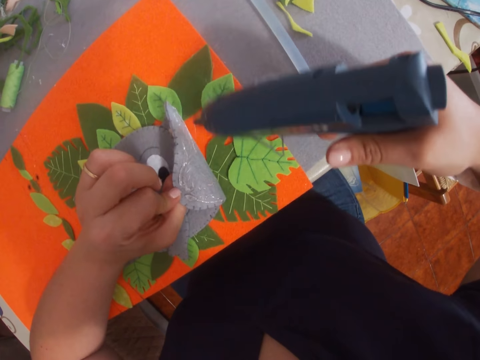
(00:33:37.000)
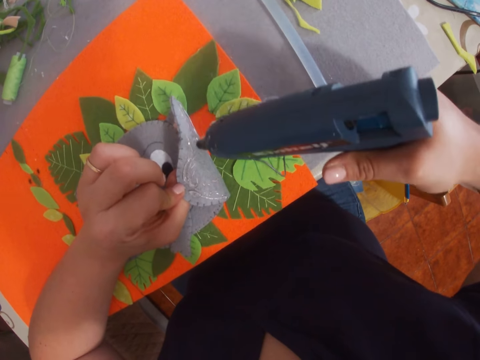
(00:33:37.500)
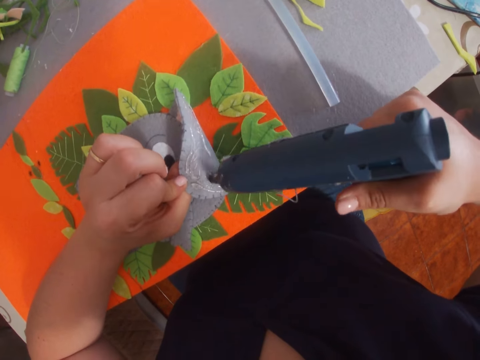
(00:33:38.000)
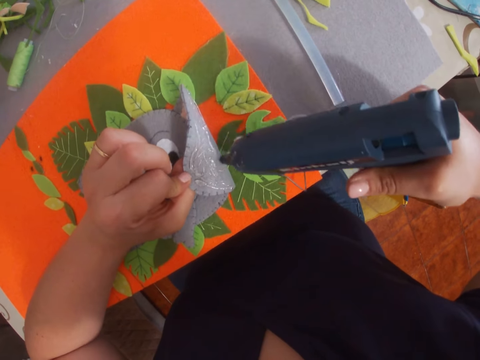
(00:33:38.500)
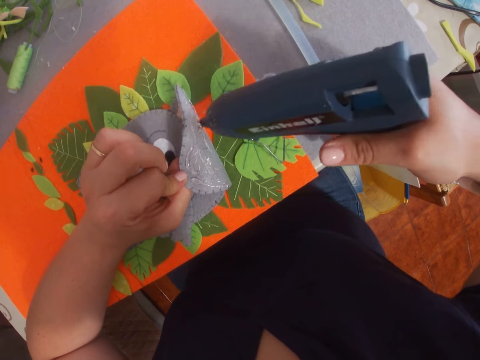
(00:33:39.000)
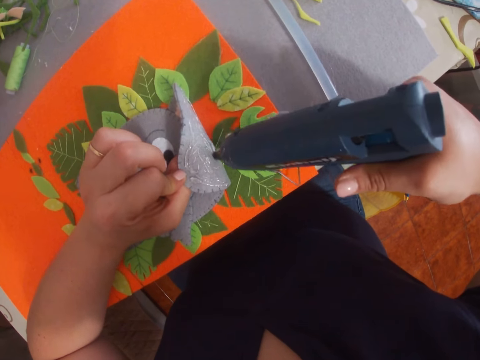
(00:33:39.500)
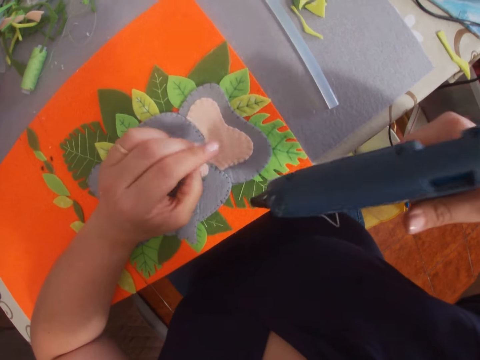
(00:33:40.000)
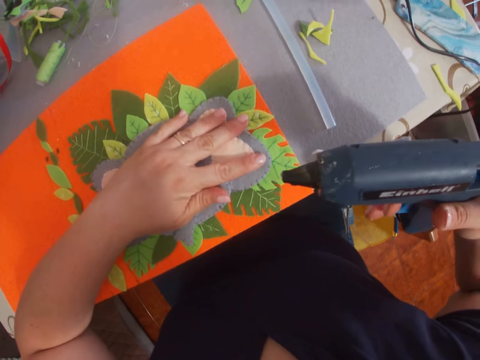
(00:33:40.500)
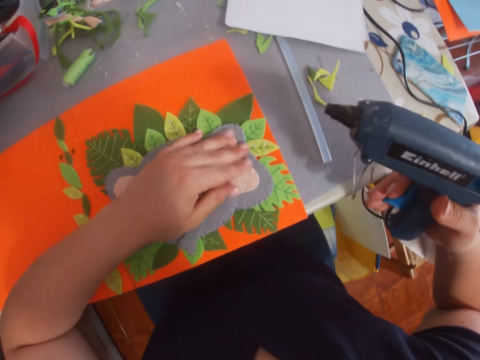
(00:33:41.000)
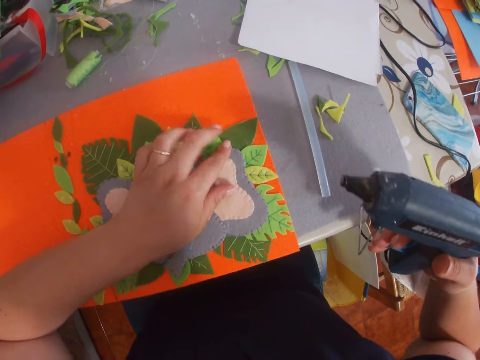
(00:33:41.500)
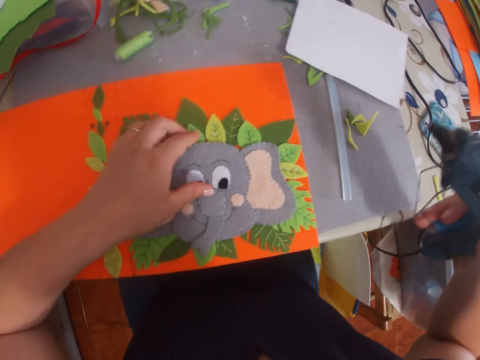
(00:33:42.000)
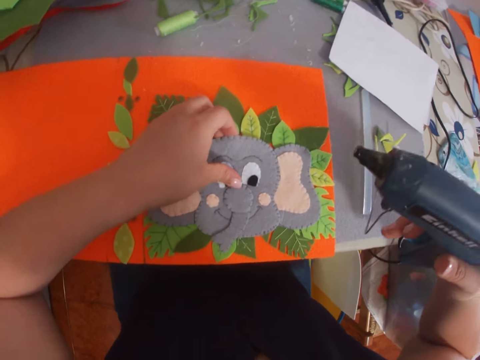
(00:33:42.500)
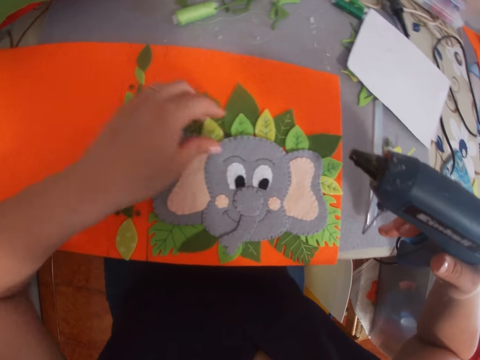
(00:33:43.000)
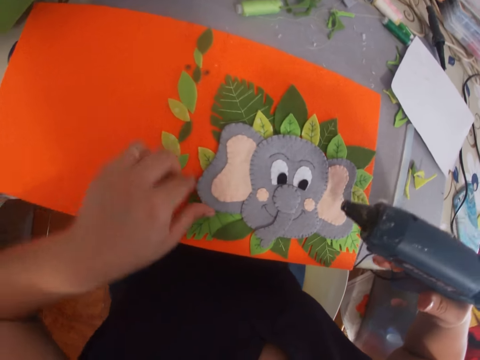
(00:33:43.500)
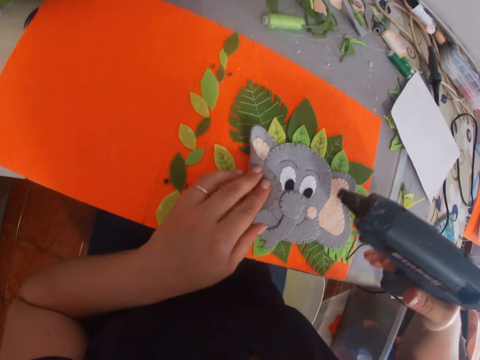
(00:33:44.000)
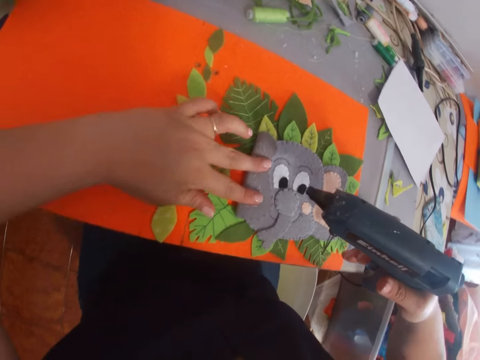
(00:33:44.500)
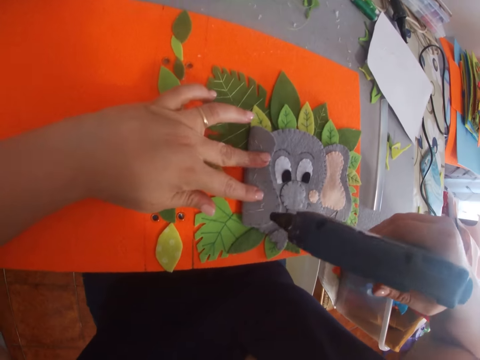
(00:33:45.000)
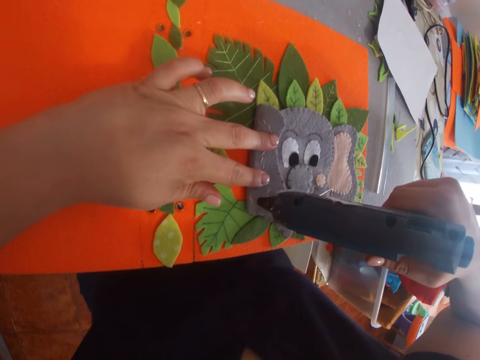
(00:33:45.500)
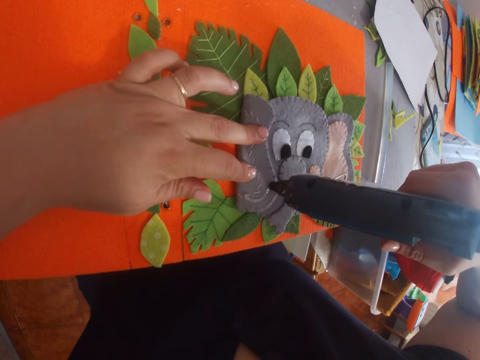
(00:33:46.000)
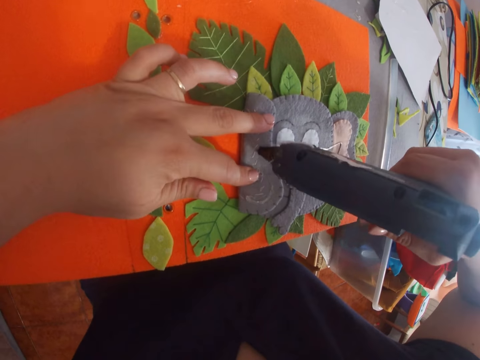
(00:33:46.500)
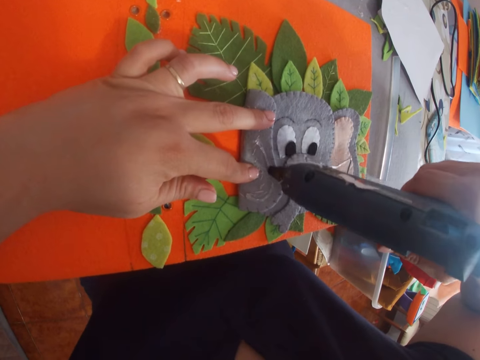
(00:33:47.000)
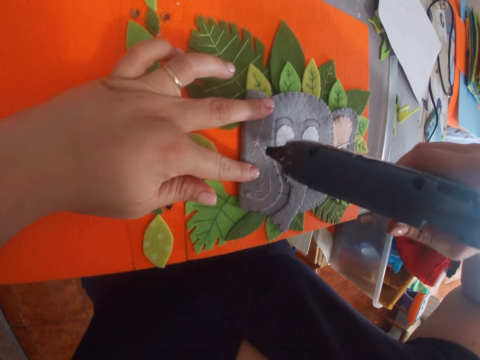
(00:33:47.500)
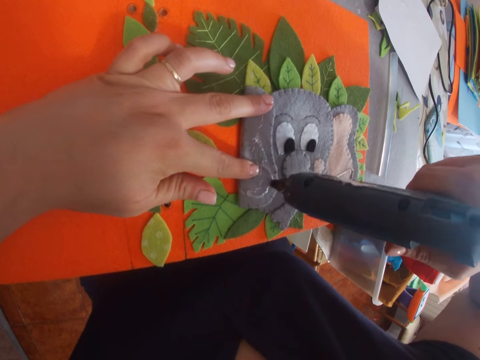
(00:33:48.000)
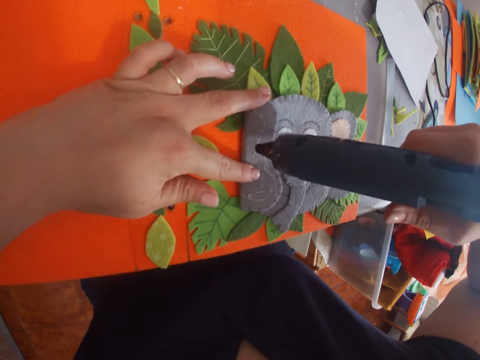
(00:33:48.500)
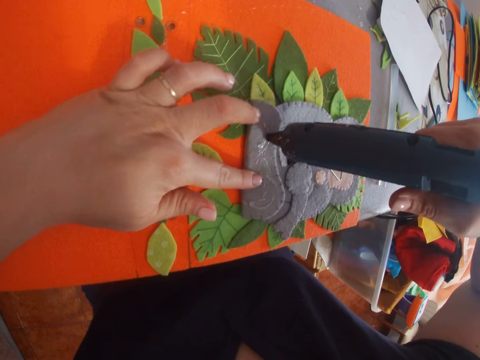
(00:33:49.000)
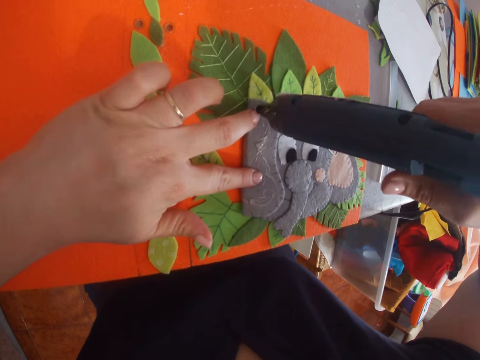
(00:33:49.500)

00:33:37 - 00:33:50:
The camera wearer sticks the decorated paper on the leaves. They apply the glue on the decorated paper.

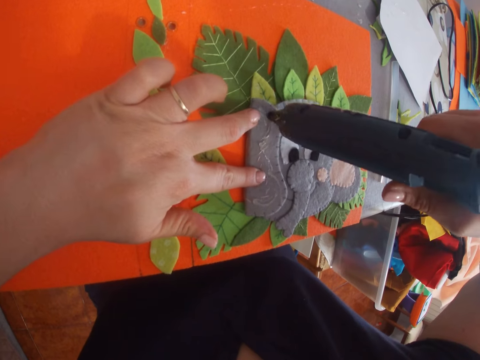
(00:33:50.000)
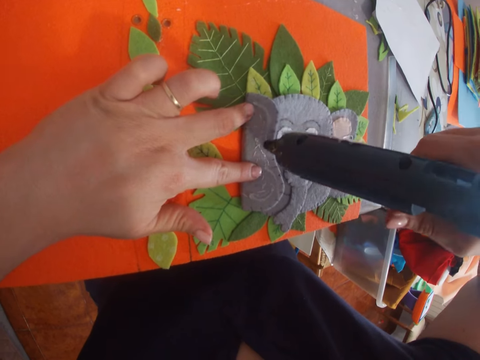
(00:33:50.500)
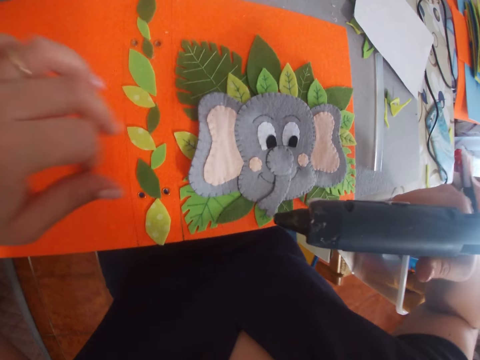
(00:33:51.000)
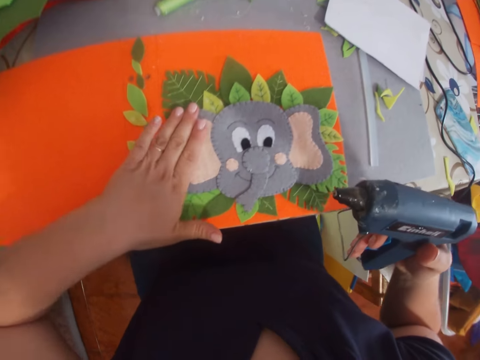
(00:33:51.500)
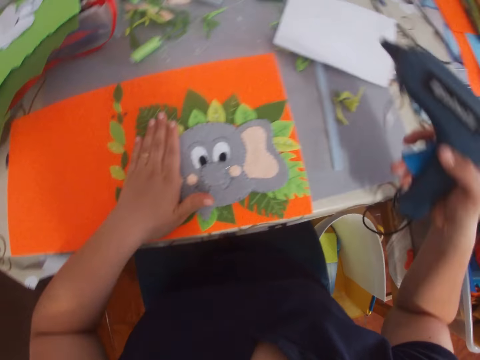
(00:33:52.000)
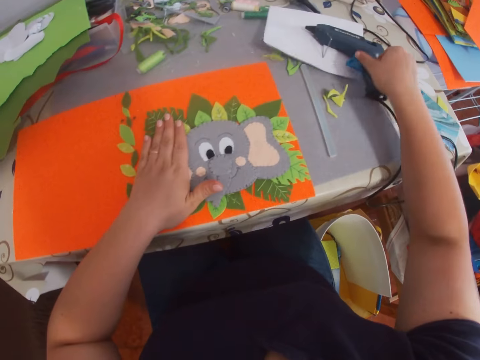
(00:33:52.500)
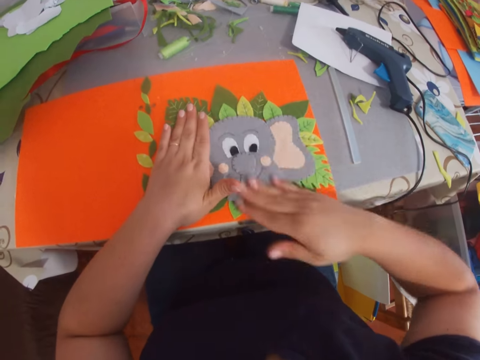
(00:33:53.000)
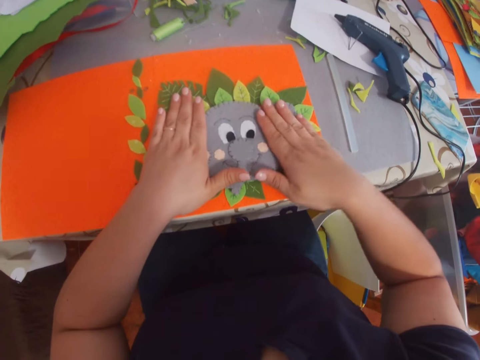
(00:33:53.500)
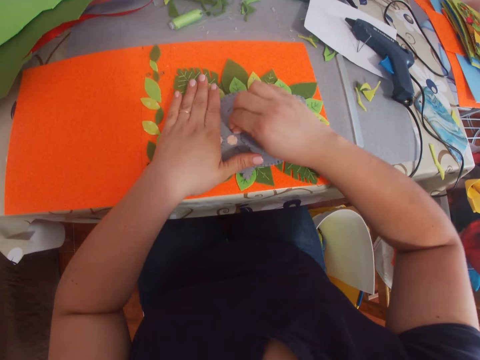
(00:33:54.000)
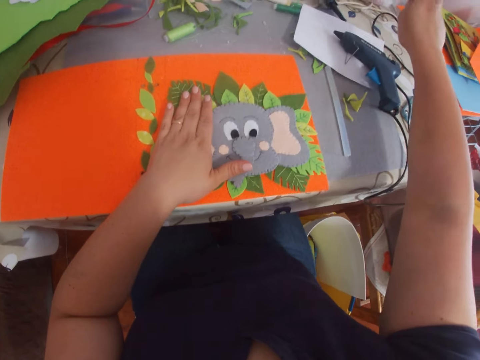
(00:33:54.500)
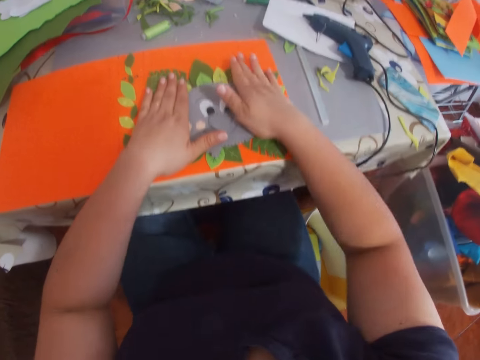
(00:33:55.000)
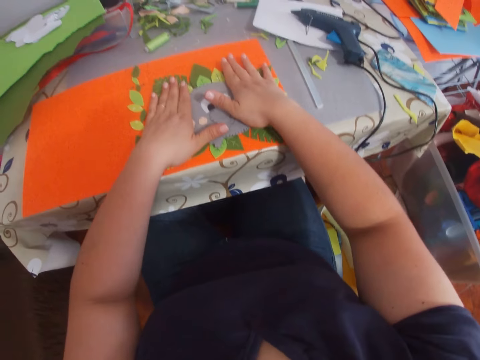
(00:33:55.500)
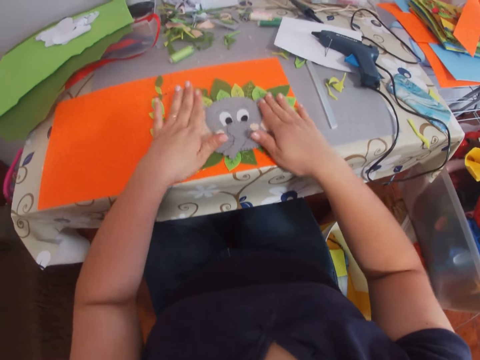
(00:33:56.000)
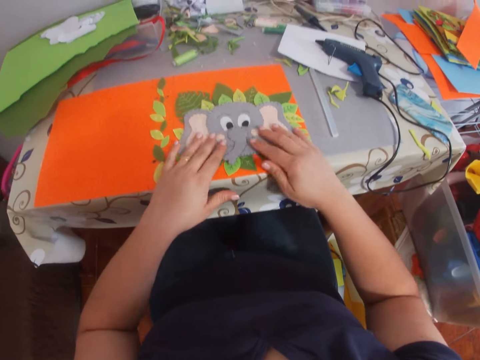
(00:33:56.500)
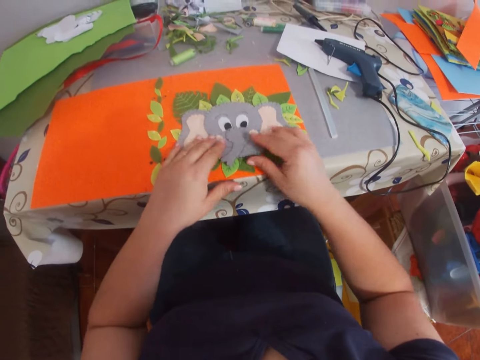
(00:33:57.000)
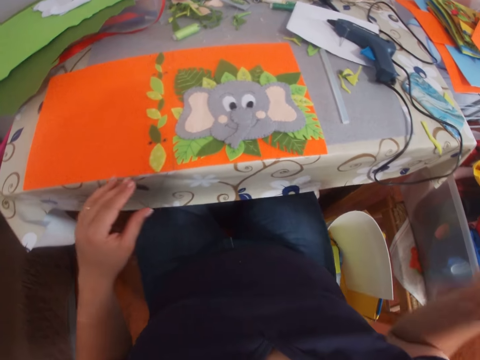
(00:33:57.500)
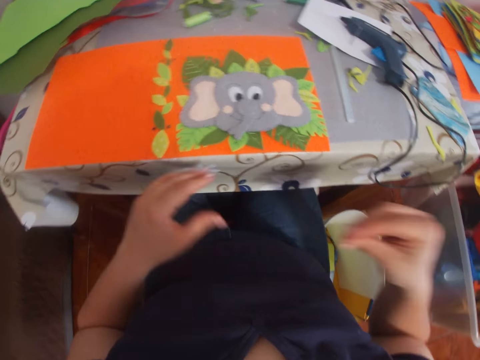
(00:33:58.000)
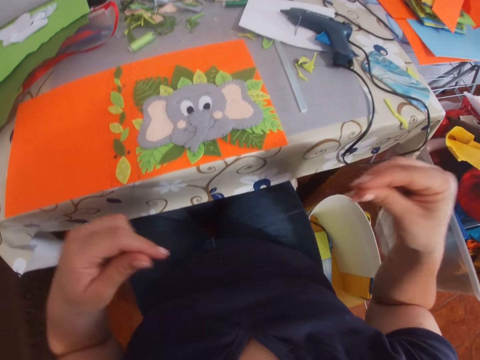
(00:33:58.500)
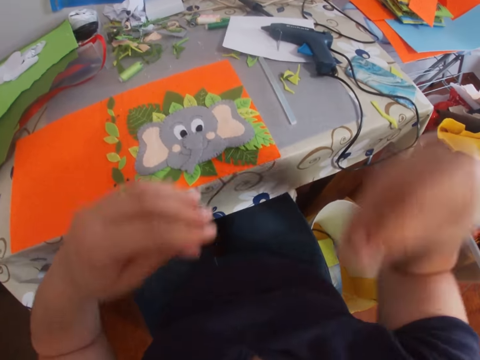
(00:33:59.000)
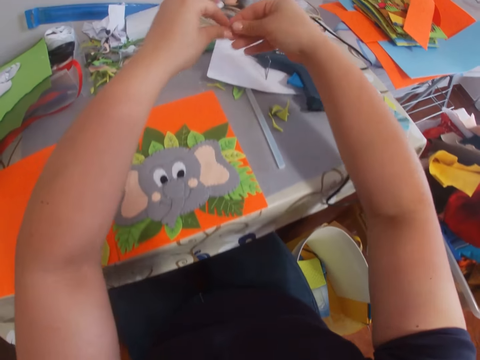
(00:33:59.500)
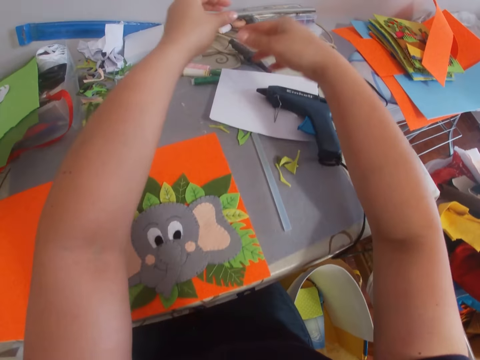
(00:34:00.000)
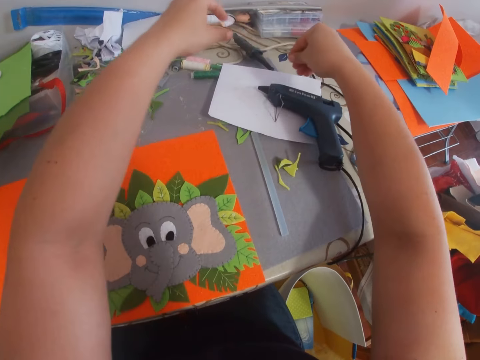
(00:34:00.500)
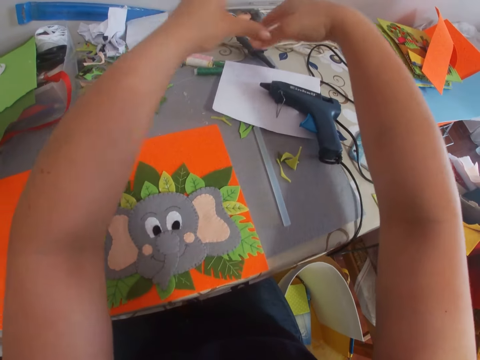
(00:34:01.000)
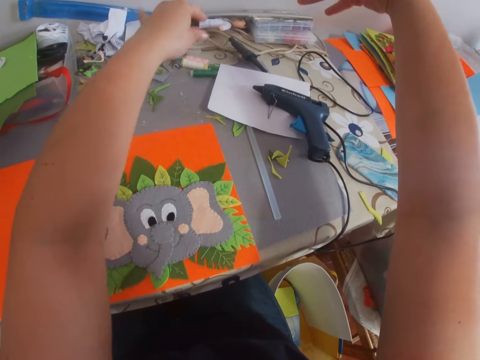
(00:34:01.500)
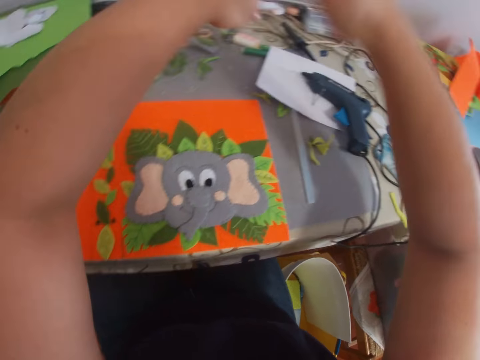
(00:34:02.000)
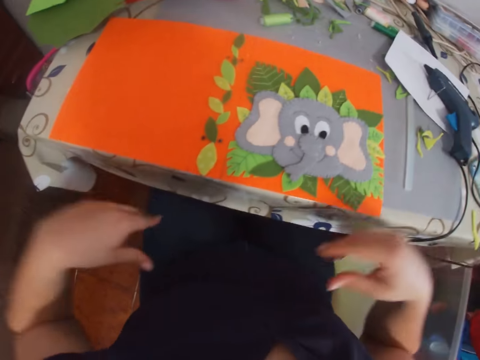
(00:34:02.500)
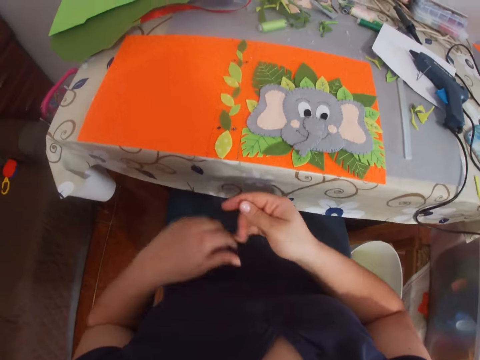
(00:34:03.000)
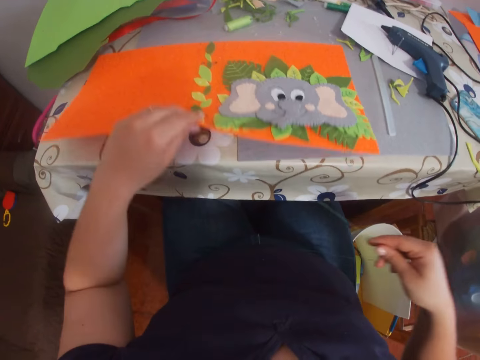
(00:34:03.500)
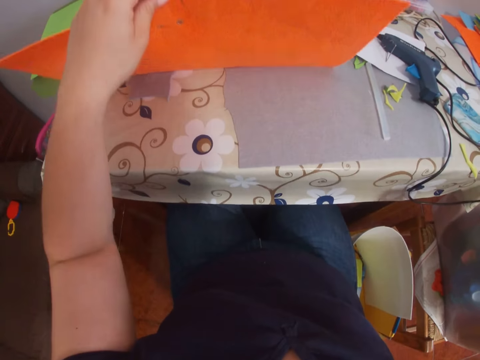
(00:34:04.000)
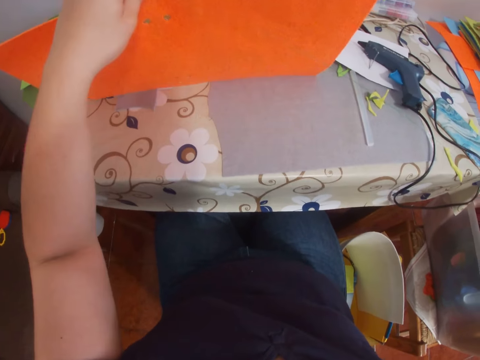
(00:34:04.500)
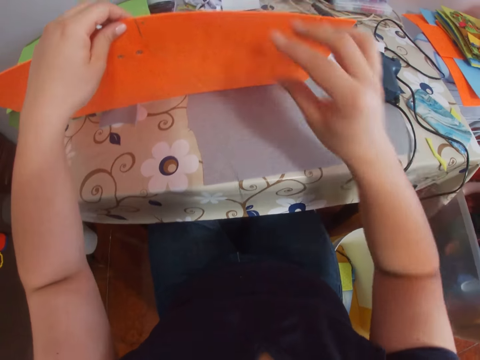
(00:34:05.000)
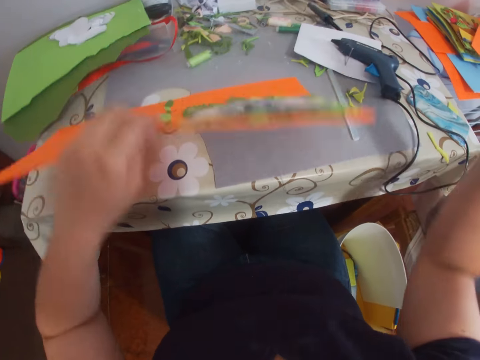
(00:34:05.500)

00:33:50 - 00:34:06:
The camera wearer sticks the decorated paper on the leaves. She places the glue gun on the table. She wipes a craft material with a hand. She presses the decorated paper on the other piece of paper with hands. She picks dry glue on the craft material, holds the dry glue with hands, removes the glue from her fingers, and puts down the dry glue. She pulls the thread from the piece of paper. She picks up a file folder.
